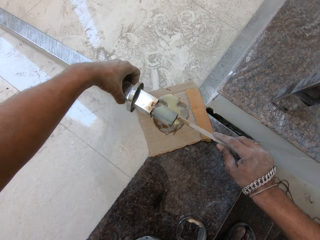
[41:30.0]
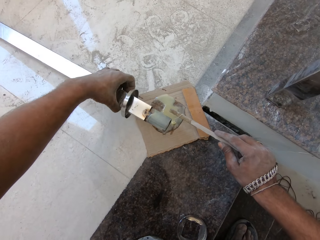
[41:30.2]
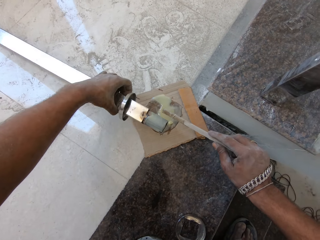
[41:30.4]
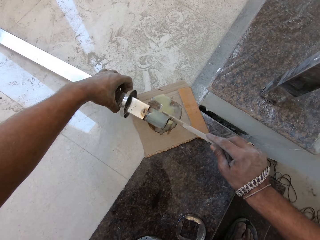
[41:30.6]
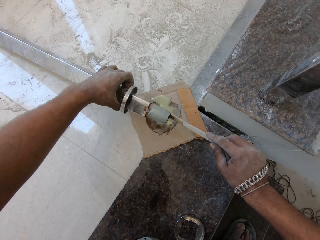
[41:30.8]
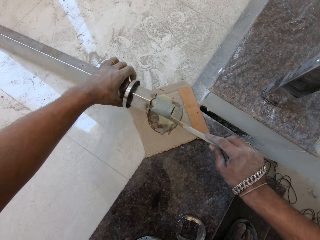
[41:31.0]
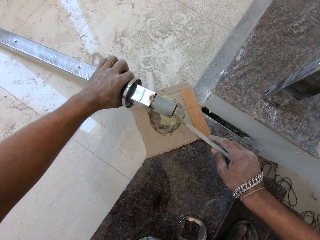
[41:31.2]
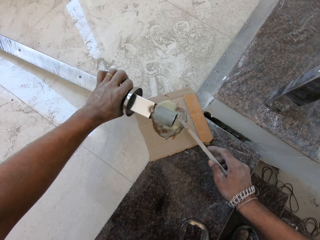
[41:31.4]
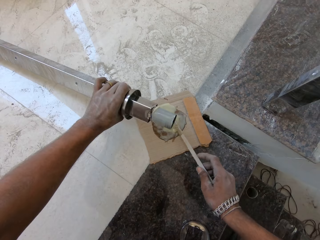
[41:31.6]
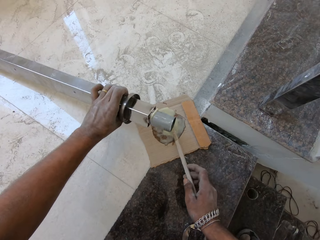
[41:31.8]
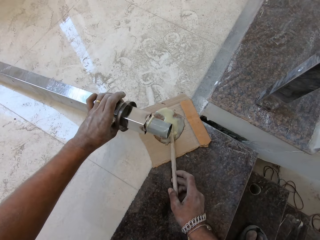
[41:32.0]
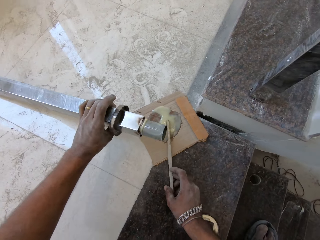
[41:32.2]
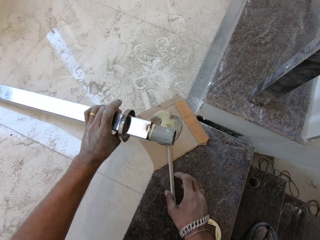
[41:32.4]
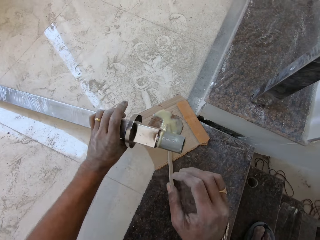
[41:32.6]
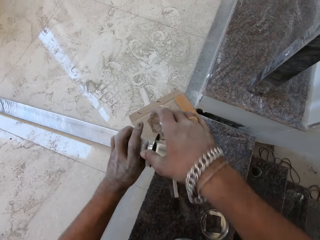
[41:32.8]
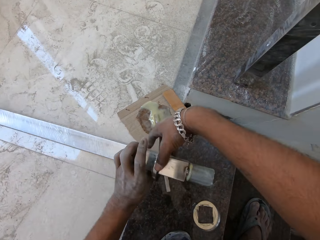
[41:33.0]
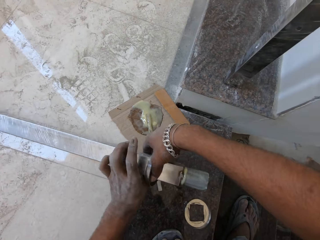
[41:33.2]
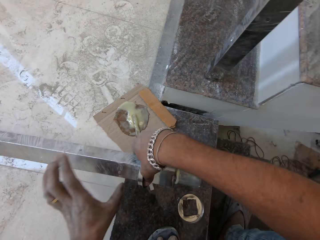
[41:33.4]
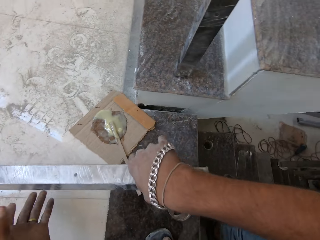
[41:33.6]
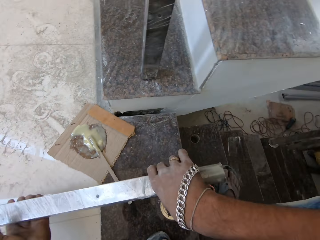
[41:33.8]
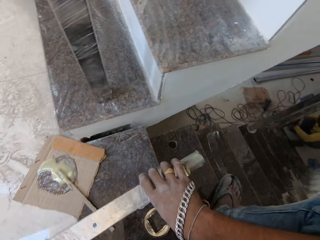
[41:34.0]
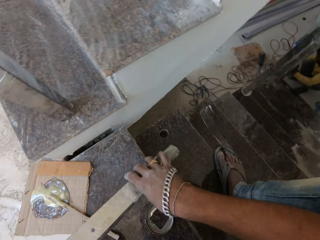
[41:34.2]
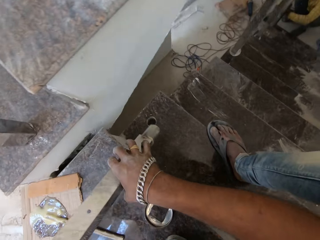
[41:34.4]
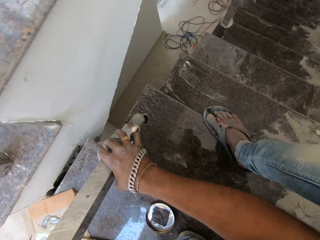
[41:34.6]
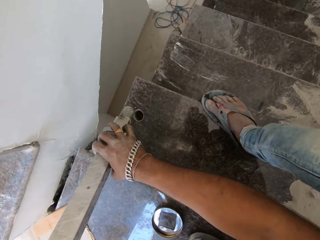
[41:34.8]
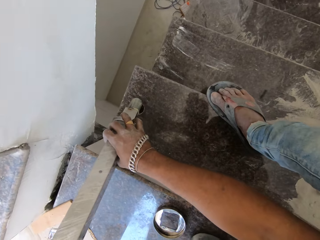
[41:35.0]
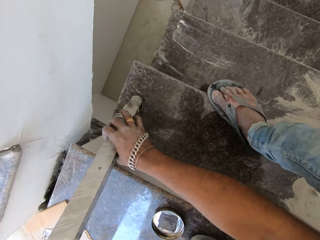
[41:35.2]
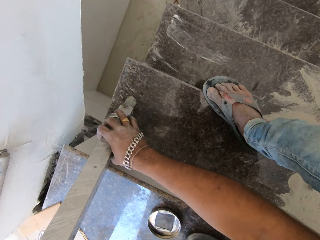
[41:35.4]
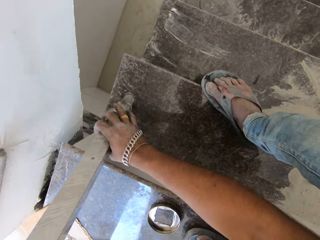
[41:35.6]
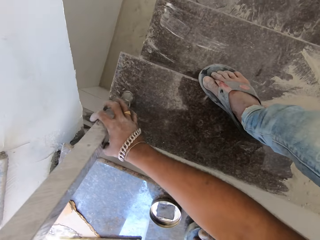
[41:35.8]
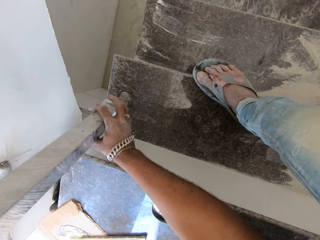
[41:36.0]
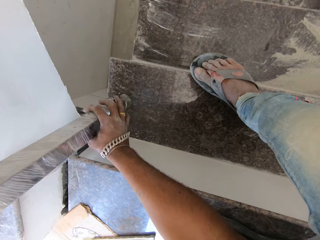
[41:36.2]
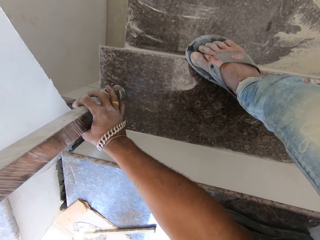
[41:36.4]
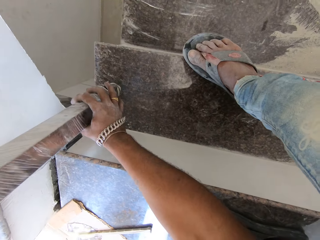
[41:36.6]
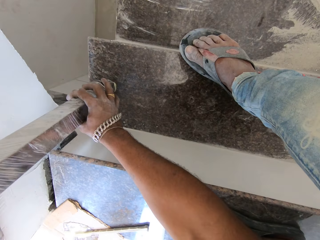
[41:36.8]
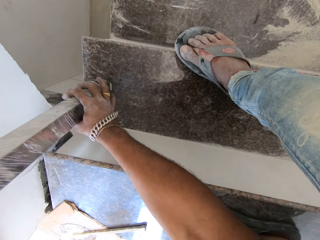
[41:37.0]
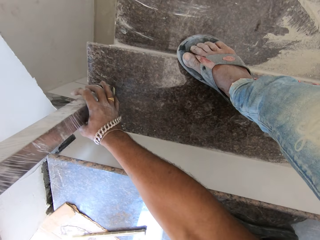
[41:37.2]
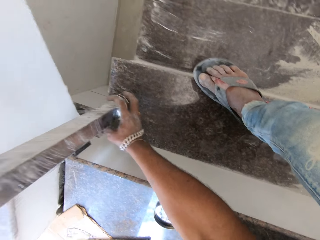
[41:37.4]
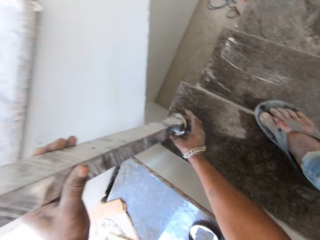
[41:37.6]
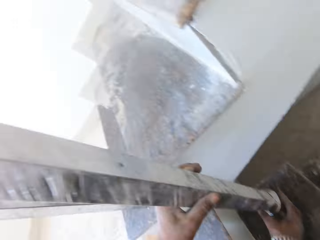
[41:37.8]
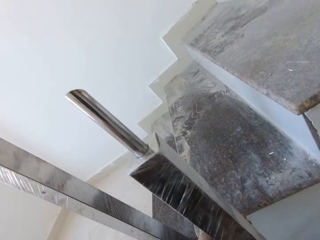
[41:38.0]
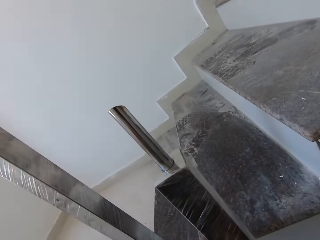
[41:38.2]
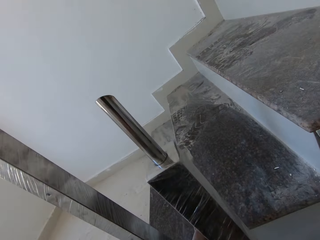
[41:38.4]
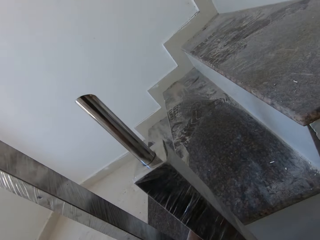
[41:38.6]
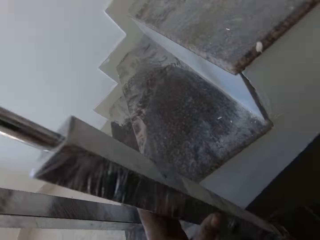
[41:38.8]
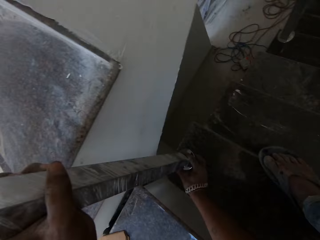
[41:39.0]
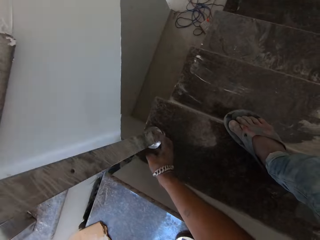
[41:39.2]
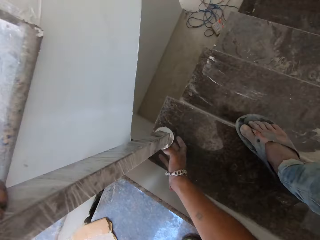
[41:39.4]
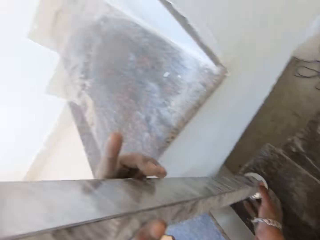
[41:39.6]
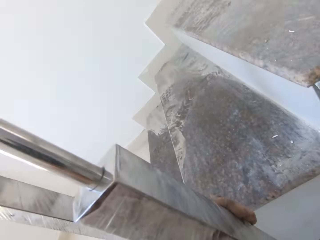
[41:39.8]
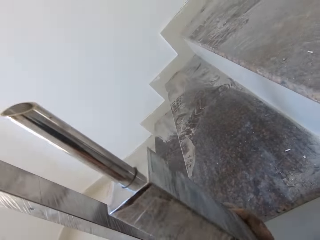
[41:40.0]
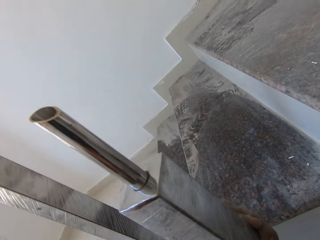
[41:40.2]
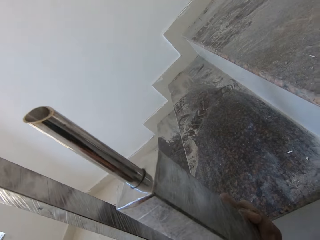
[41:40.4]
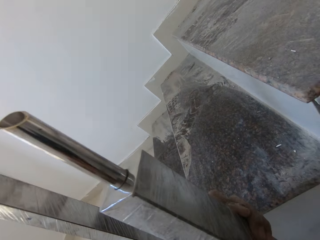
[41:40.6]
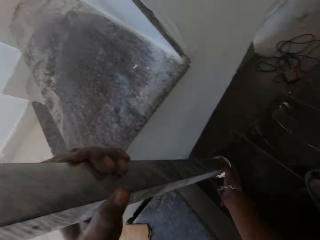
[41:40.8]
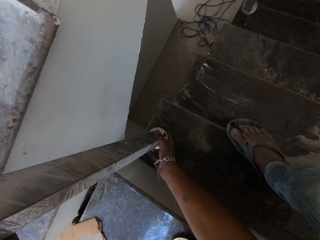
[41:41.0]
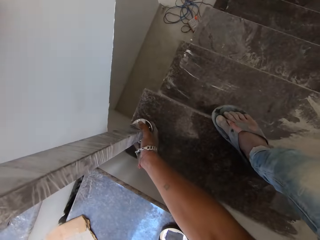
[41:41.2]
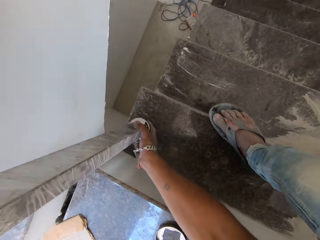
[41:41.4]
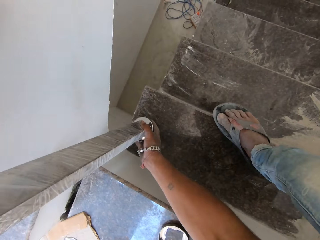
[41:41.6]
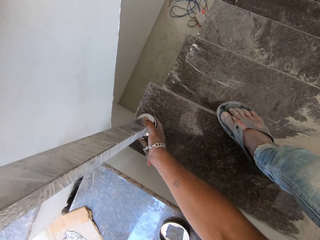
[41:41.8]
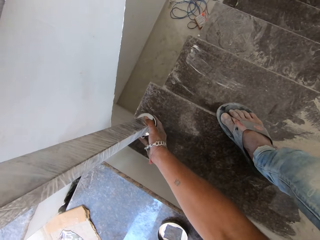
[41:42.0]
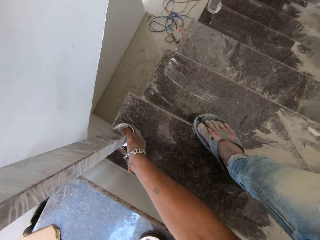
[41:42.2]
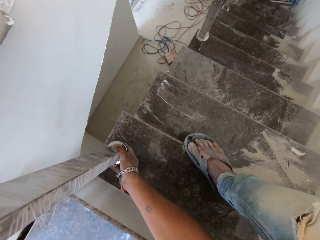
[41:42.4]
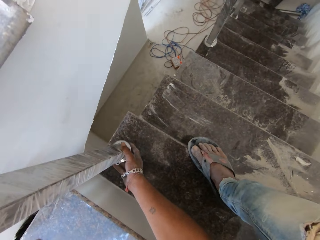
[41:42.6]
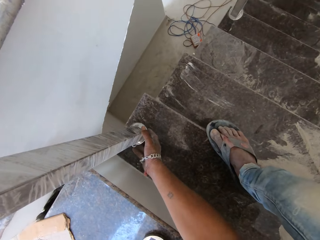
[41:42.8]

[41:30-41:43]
The camera wearer places the stick in his right hand on the paperboard. He passes the baluster or metal rod from his left hand to his right hand. He picks the baluster from the landing with both hands. He inserts the baluster in both hands into the hole on the staircase. He tilts the metal rod in the hole.

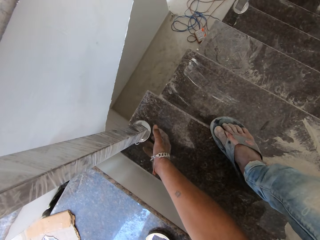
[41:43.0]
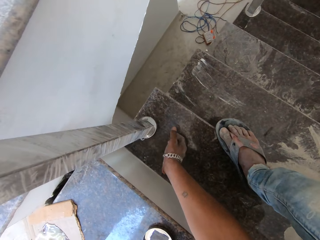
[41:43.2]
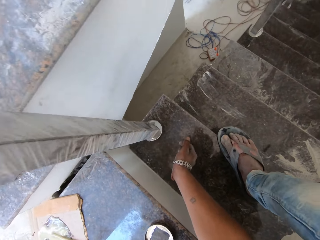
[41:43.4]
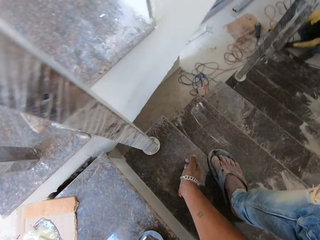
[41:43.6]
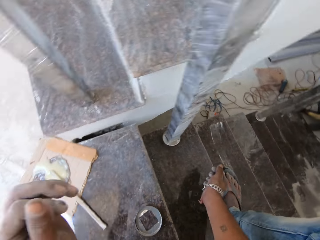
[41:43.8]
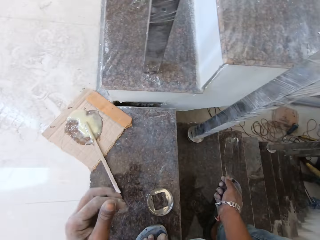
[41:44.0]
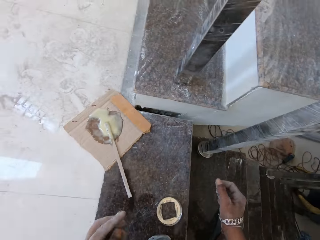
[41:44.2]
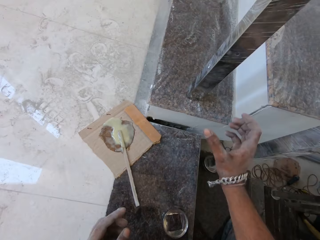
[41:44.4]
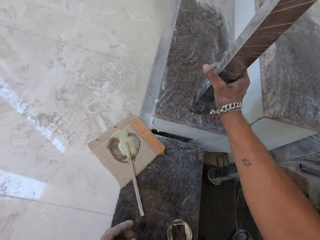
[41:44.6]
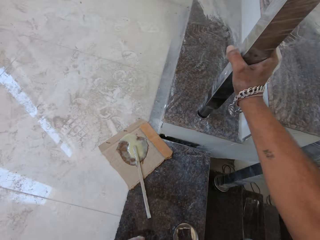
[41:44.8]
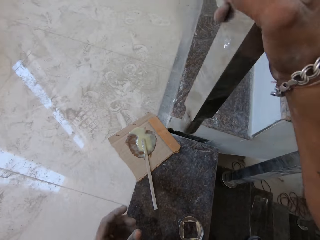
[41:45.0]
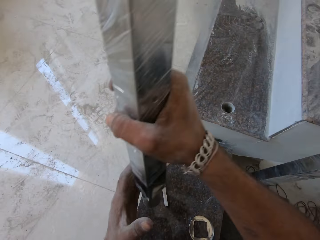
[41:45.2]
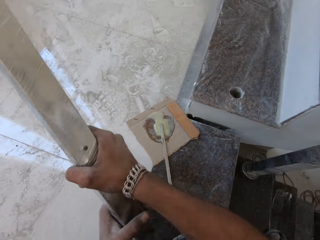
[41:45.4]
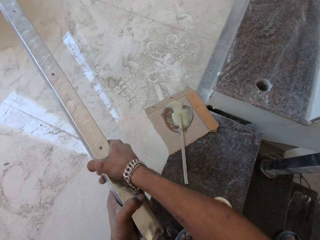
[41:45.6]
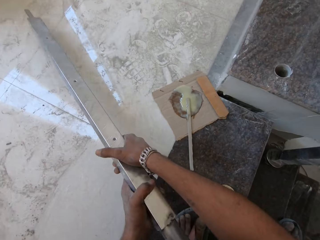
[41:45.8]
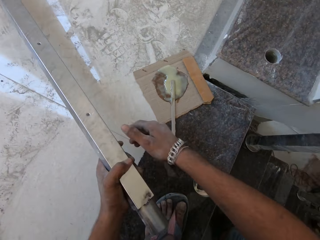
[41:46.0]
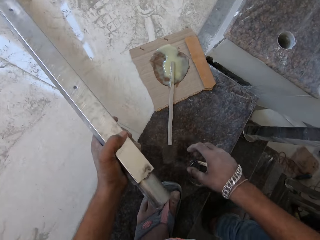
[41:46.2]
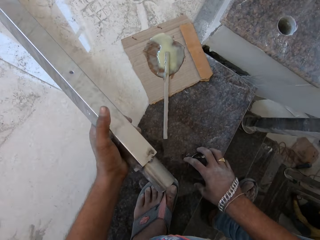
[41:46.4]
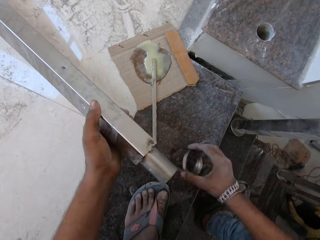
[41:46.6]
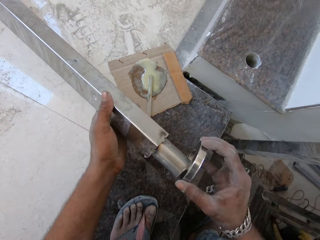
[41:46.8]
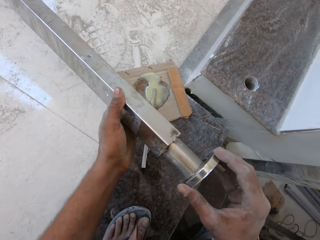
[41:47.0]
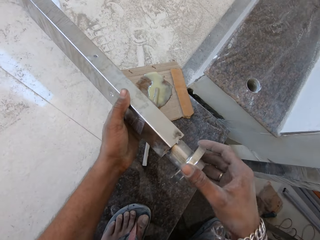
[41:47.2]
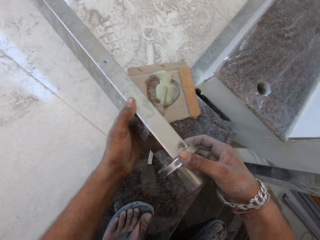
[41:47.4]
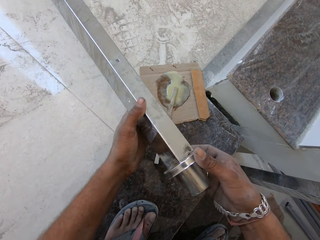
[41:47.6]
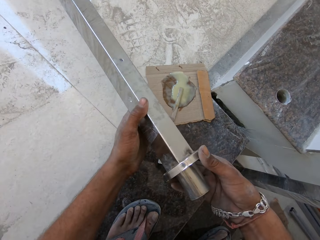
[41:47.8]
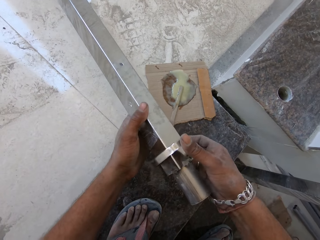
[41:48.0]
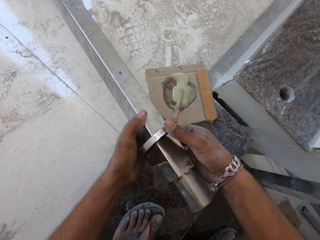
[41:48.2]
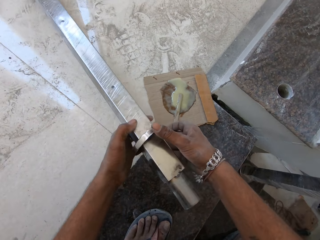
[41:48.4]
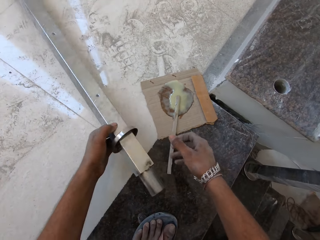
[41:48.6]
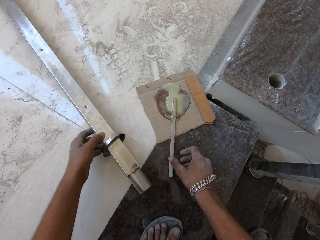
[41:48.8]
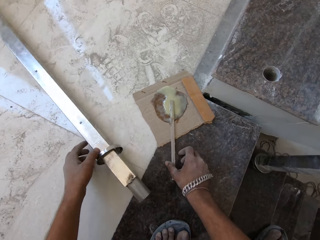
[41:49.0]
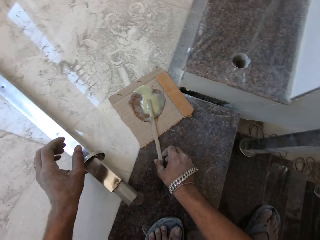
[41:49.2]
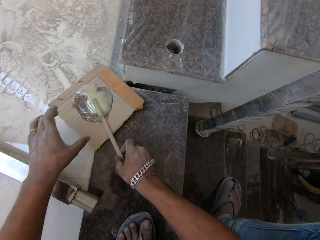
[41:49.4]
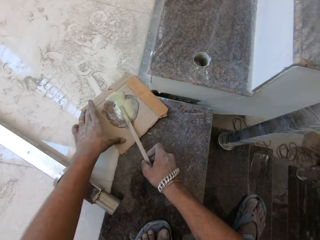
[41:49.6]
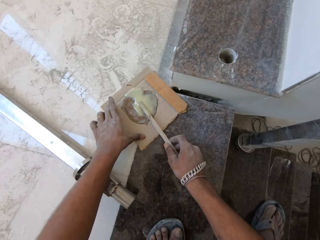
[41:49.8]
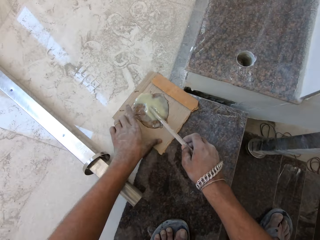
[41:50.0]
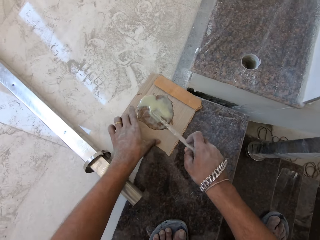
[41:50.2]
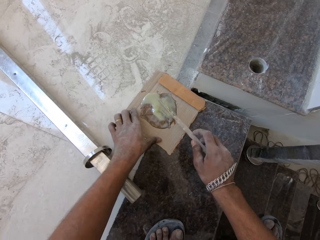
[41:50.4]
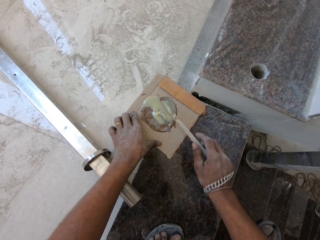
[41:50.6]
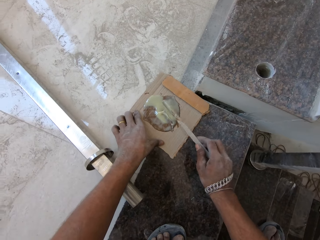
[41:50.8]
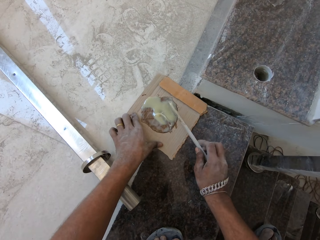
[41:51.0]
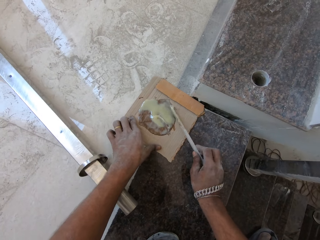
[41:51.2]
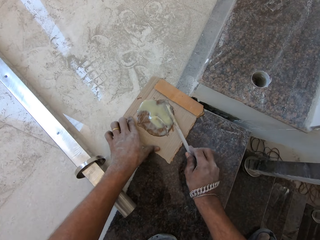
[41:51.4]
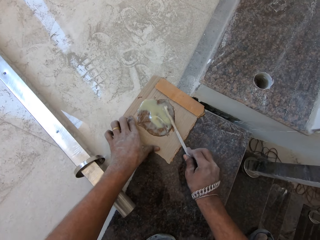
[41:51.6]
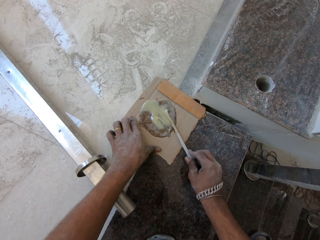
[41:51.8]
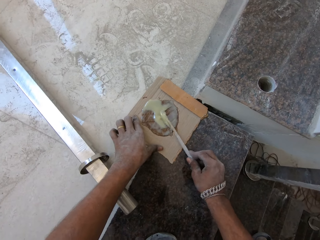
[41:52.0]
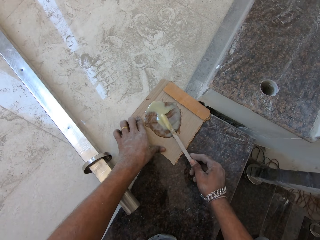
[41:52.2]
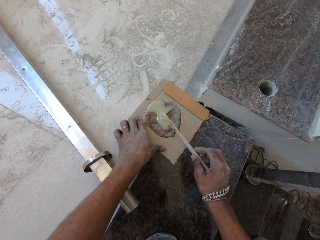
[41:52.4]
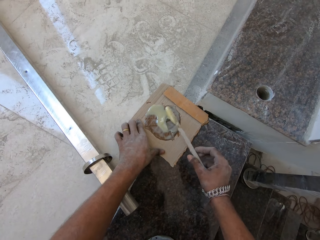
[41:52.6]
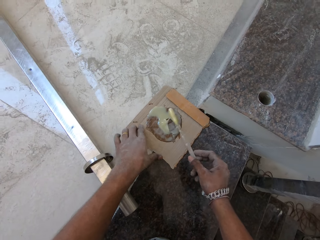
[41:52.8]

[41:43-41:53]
The camera wearer pulls a baluster from a hole in a stair with his right hand. He holds the baluster with both hands. He lays the baluster in both hands on the landing. He picks a baseplate from the staircase with his right hand. He inserts the baseplate in his right hand into the baluster in his left hand. He places the baluster in his left hand on the landing. He lifts the stick on the paperboard with his right hand. He moves the paperboard on the staircase with his left hand. He picks the stick from the paperboard with his right hand. He scoops some glue from the paperboard in his left hand with the stick in his right hand.
